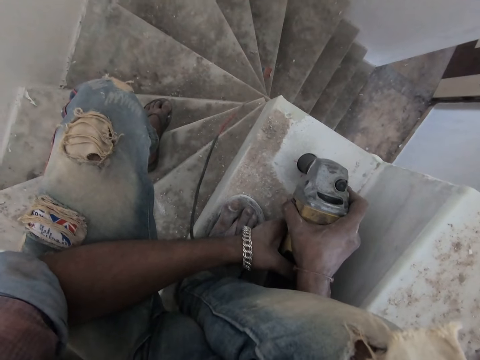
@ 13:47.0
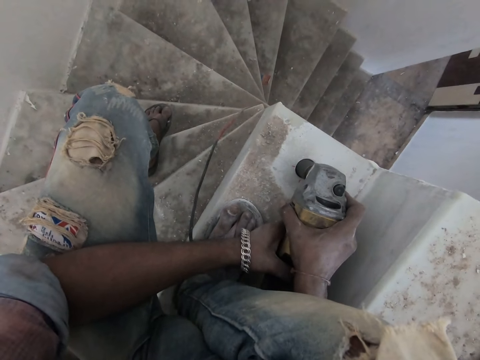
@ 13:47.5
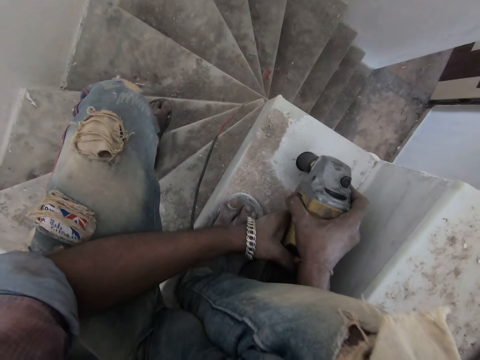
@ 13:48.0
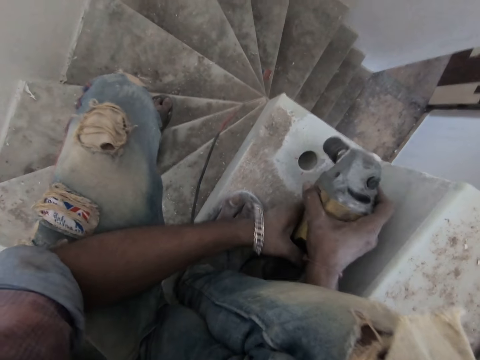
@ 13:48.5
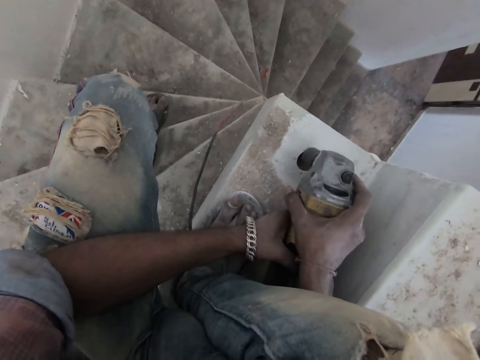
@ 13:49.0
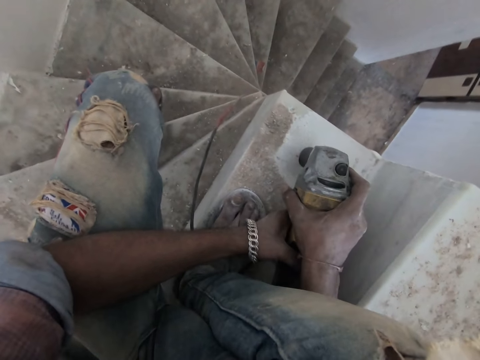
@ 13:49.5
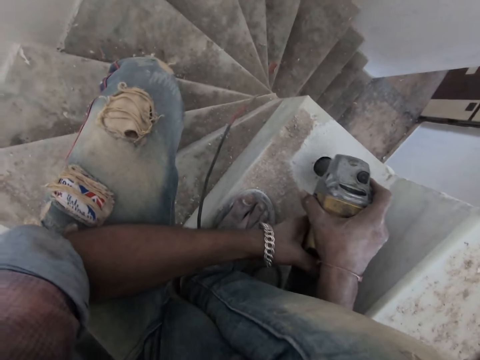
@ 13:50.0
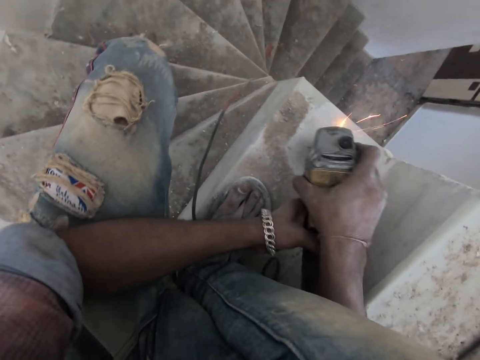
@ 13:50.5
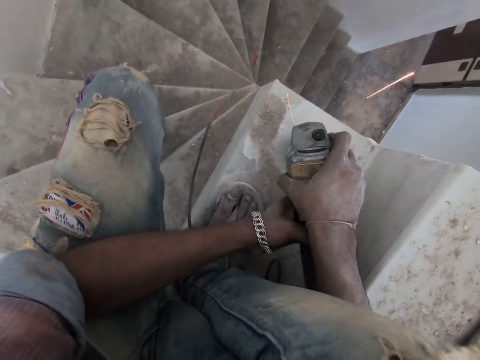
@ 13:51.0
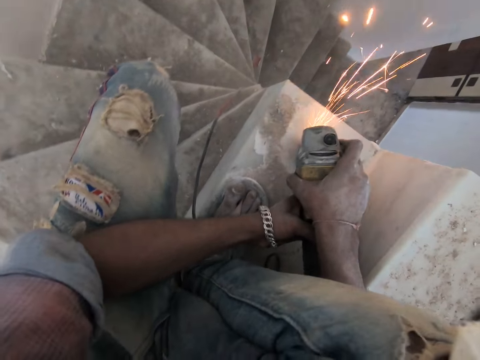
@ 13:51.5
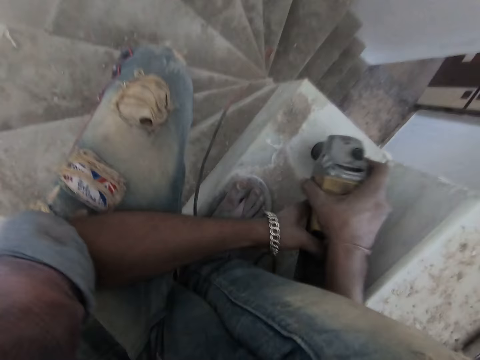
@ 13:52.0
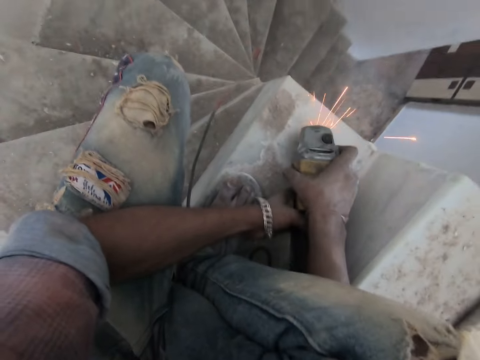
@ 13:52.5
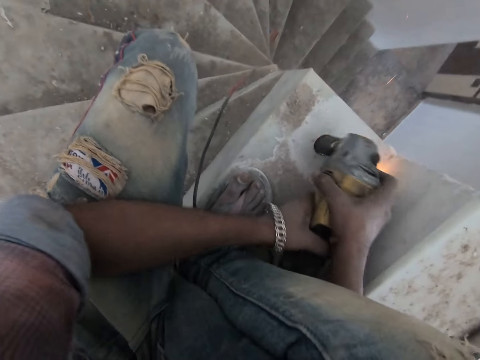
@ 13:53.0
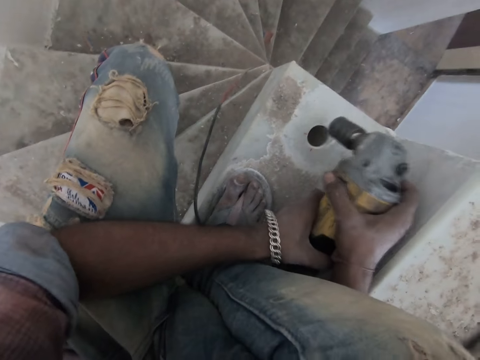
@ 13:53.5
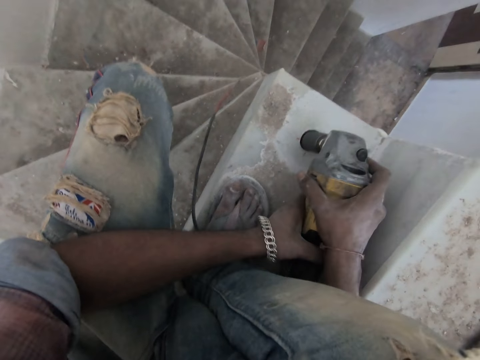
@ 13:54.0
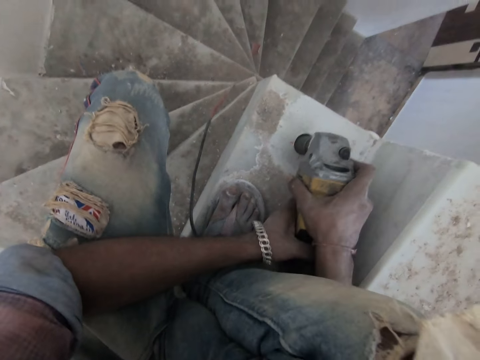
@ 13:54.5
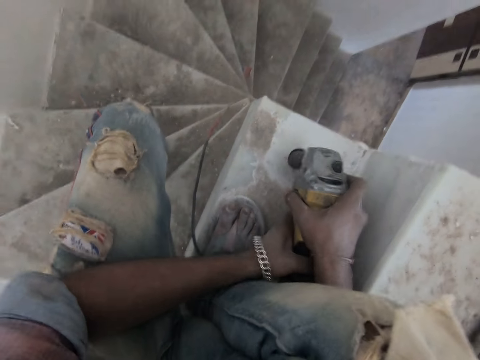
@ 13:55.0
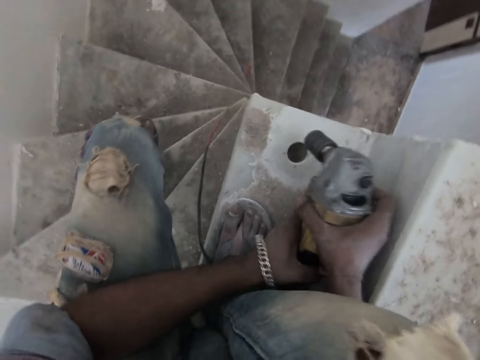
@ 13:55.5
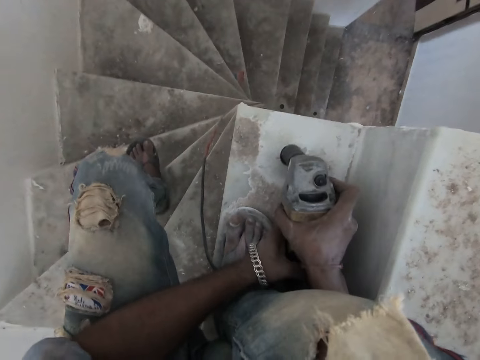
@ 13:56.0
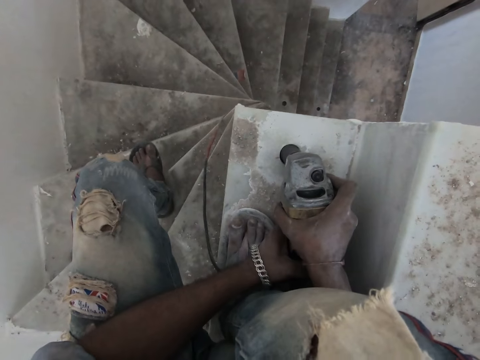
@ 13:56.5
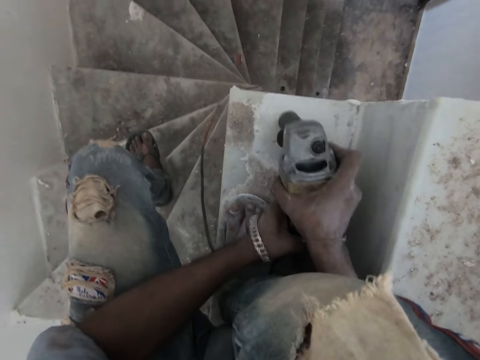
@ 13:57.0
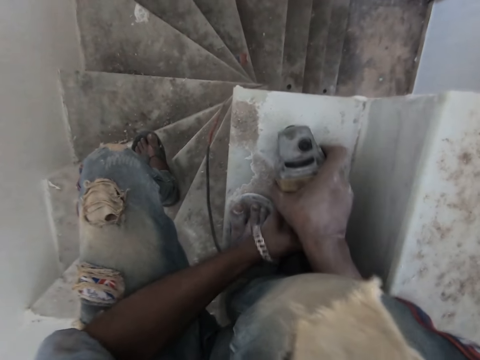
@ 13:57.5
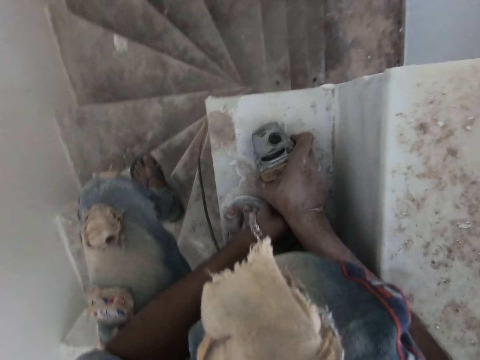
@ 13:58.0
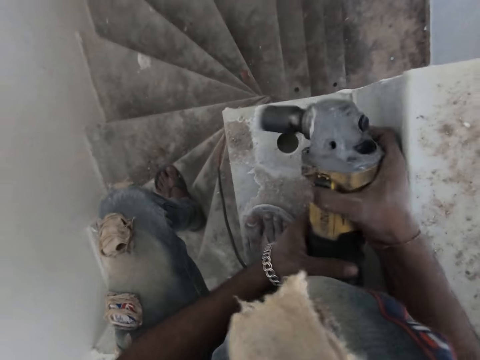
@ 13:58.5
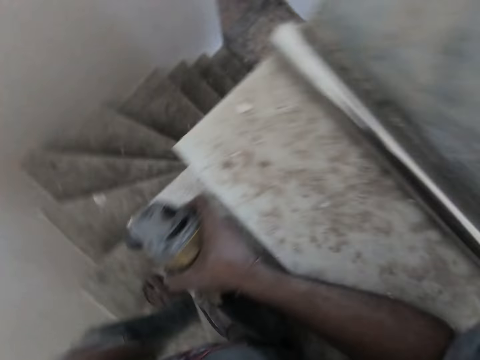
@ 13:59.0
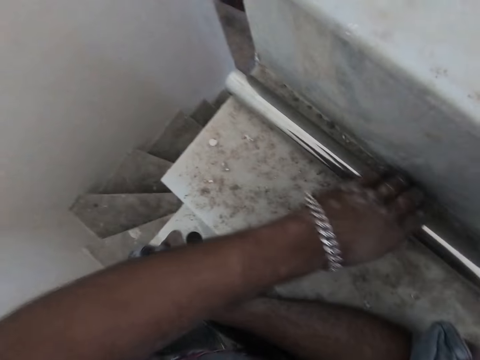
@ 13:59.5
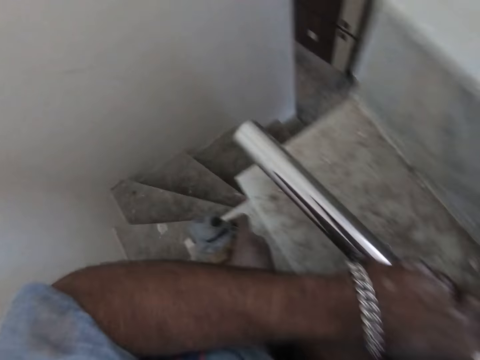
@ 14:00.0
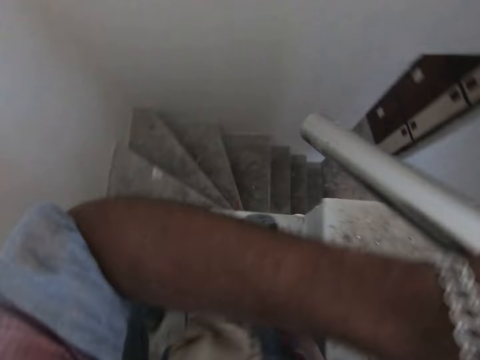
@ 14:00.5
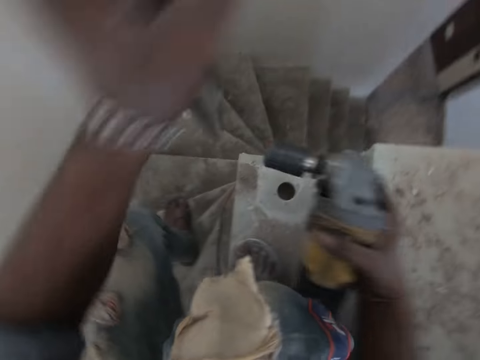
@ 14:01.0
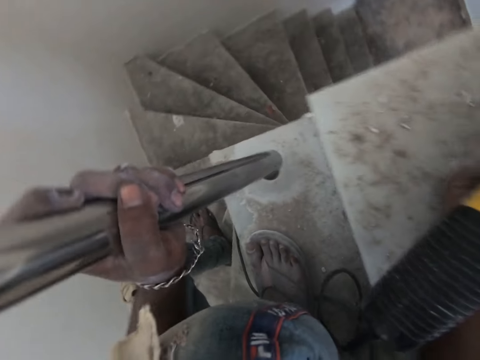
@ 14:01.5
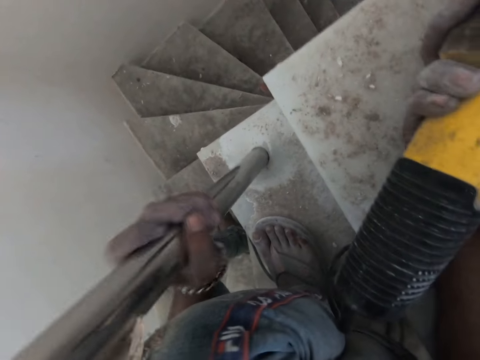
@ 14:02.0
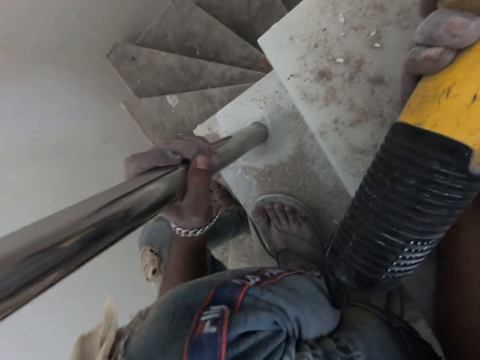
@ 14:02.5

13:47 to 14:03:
The camera wearer picks up an aluminum rod from the staircase with his left hand. He places his right hand on the staircase with the drill in his right hand. He puts the aluminum rod in the hole with his left hand.

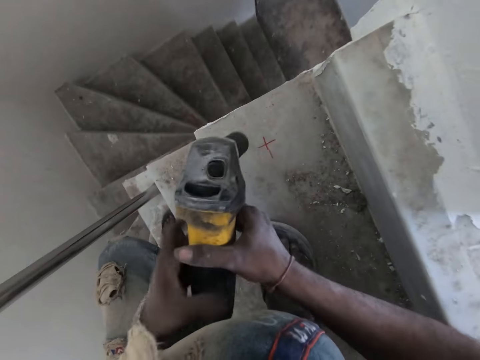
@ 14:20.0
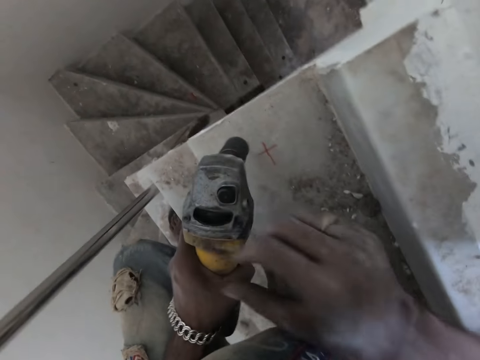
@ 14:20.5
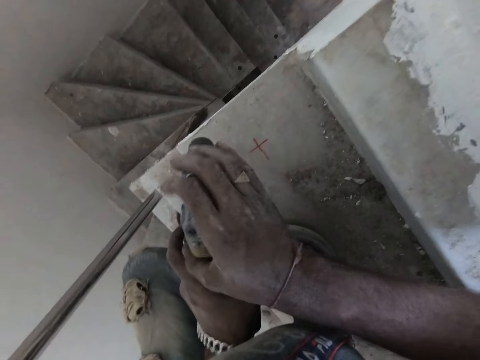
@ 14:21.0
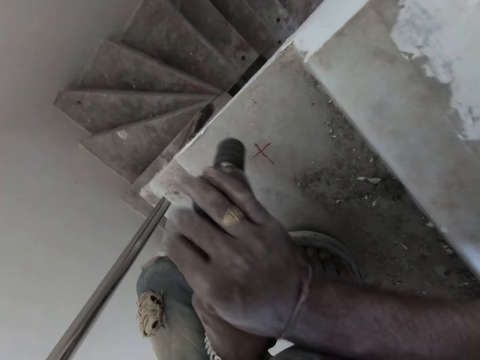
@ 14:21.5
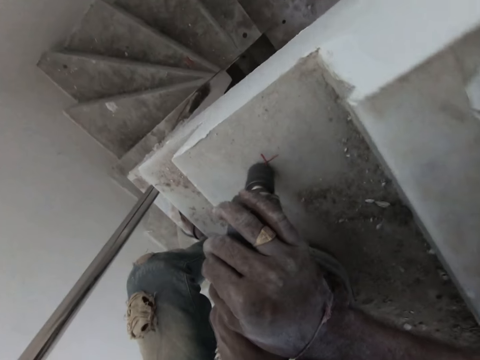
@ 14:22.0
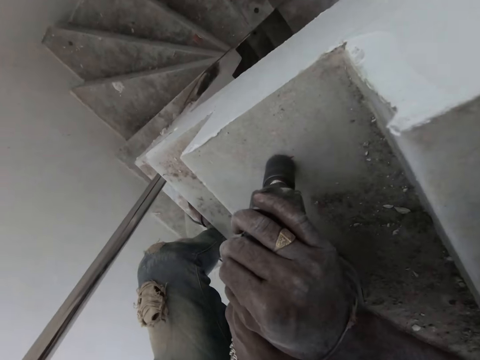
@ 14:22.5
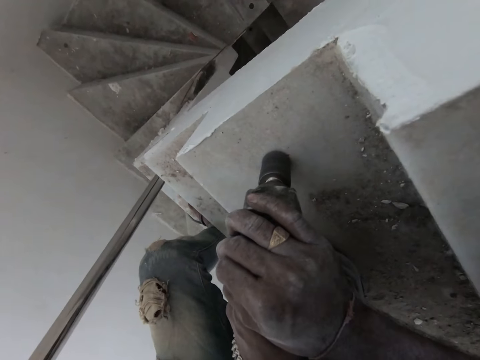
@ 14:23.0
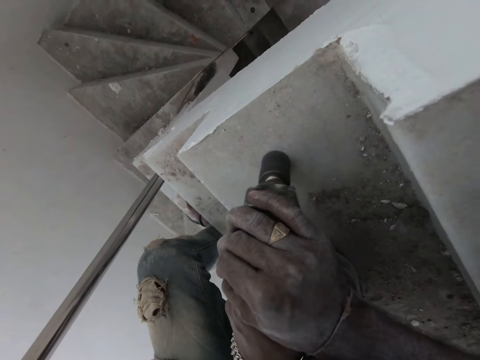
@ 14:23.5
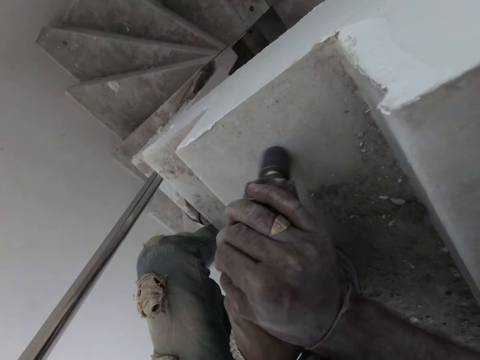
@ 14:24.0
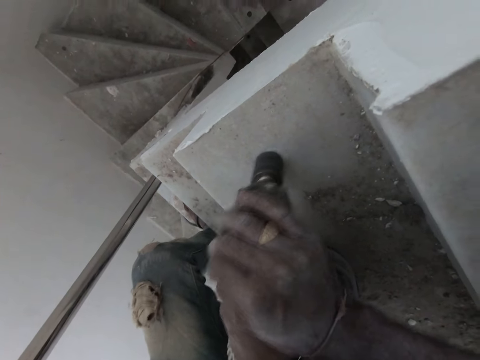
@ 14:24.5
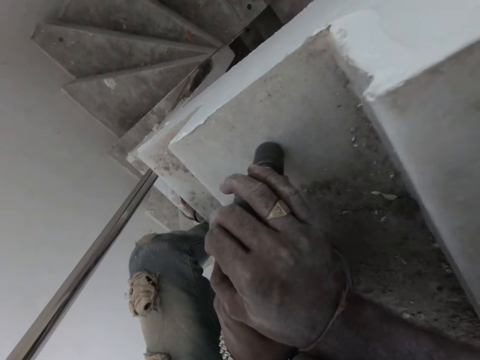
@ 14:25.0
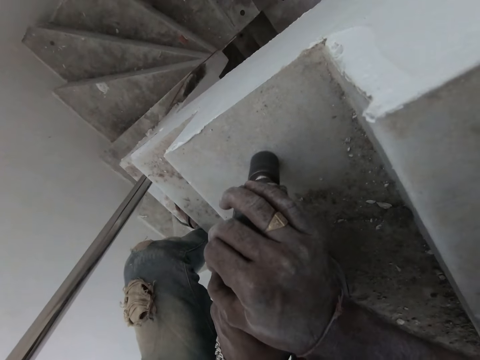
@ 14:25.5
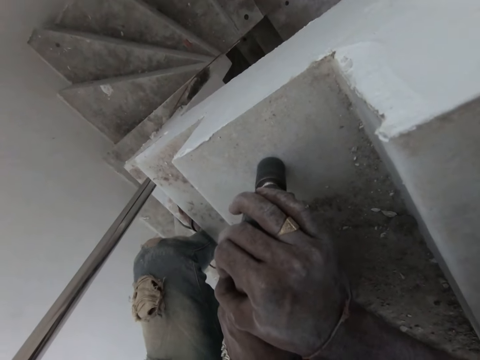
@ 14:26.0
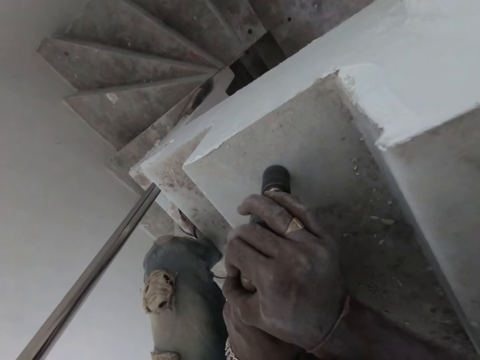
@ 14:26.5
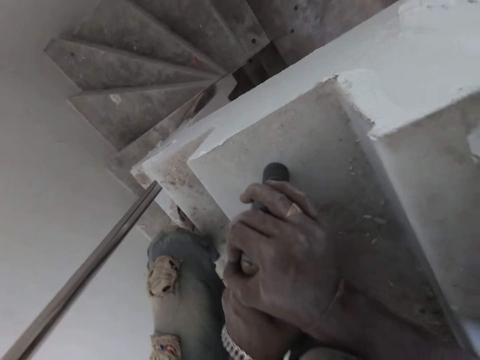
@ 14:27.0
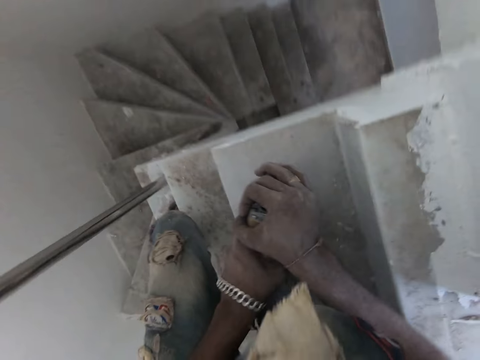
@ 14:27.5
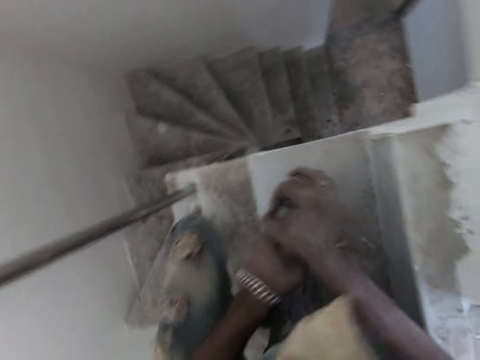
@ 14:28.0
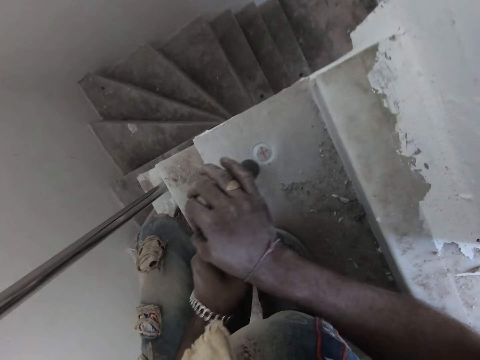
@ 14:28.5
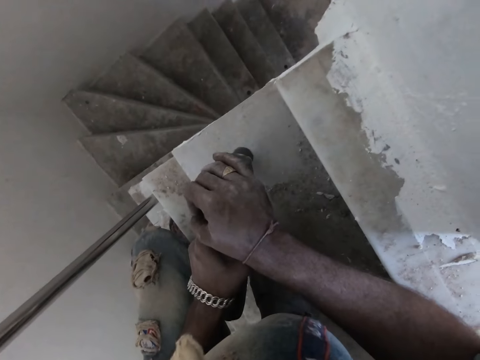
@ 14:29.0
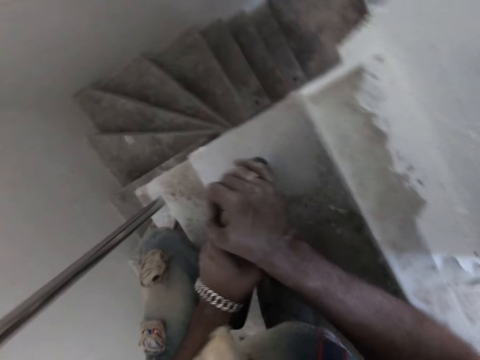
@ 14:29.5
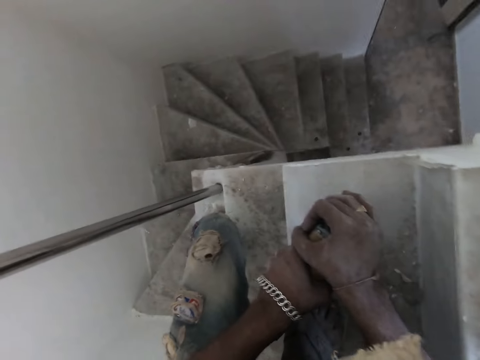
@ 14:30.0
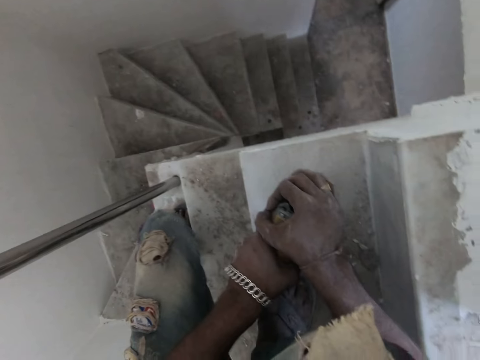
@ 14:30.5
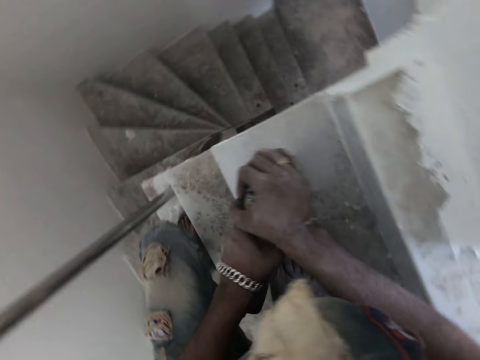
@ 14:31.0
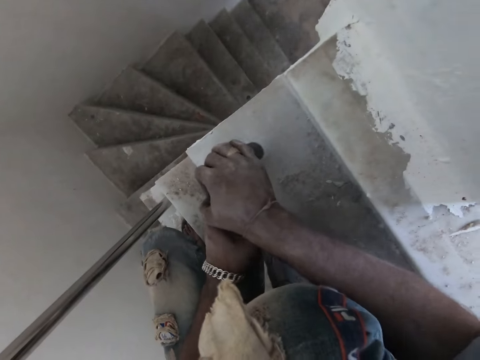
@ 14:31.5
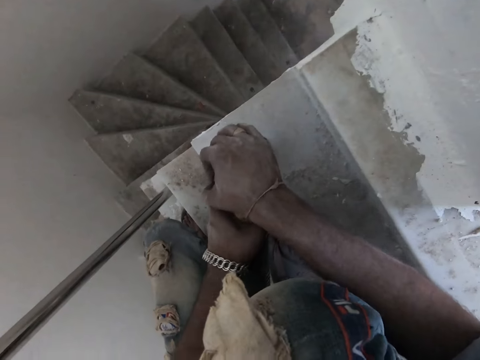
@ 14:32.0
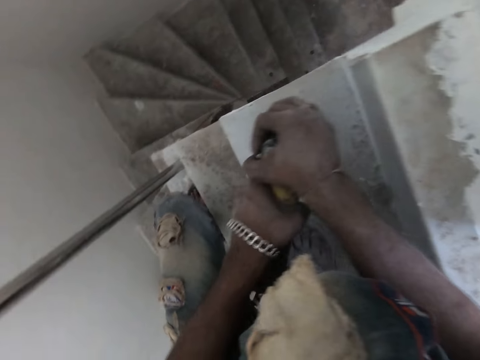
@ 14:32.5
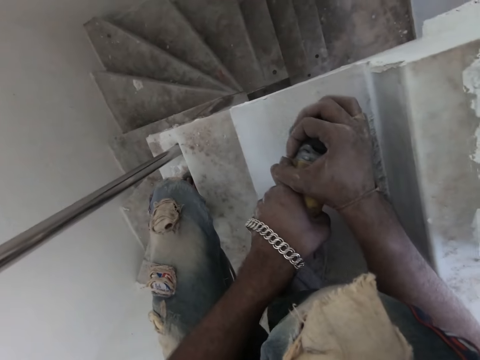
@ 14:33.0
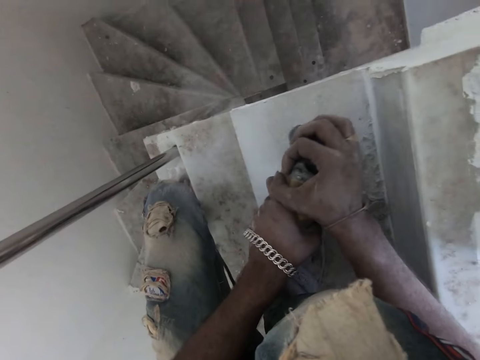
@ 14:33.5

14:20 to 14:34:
The camera wearer drills a hole in the staircase with the drill in both hands.
